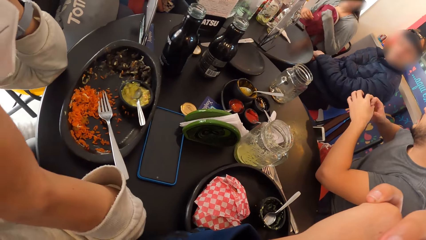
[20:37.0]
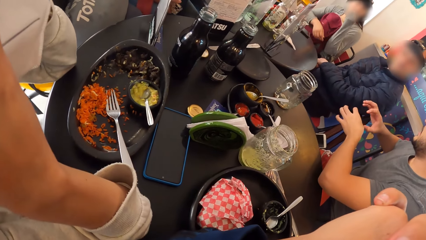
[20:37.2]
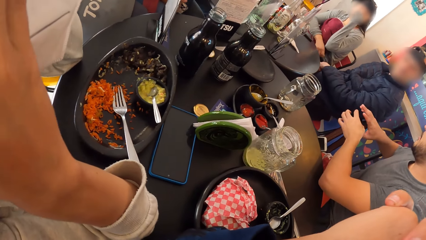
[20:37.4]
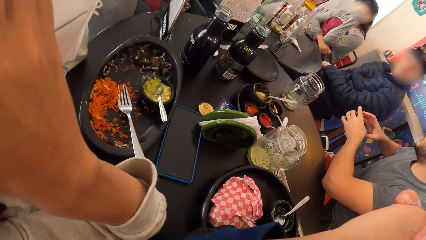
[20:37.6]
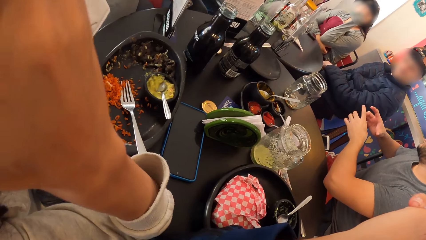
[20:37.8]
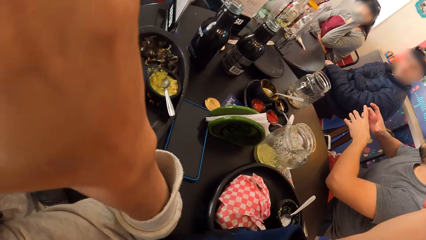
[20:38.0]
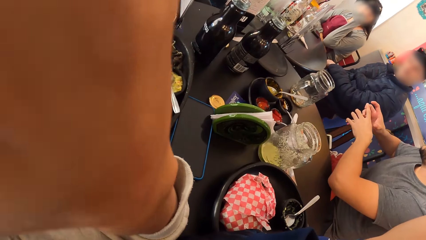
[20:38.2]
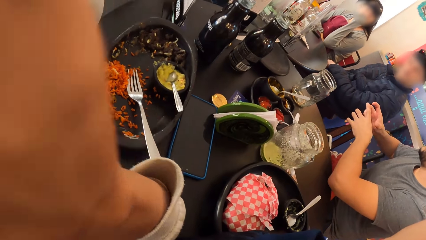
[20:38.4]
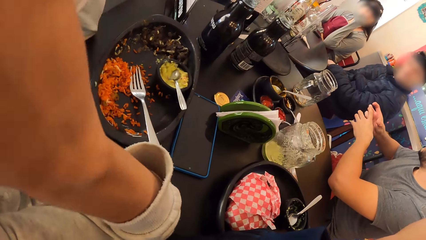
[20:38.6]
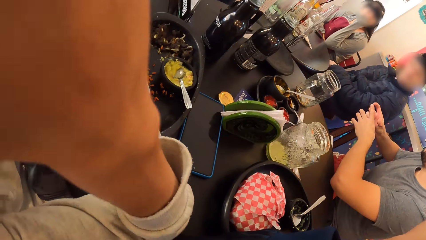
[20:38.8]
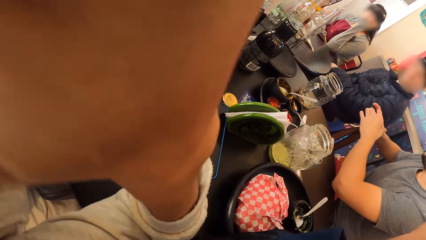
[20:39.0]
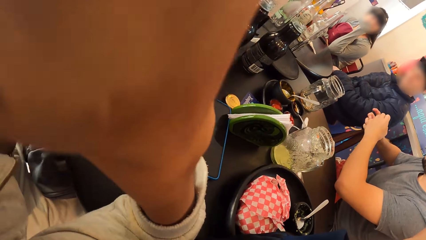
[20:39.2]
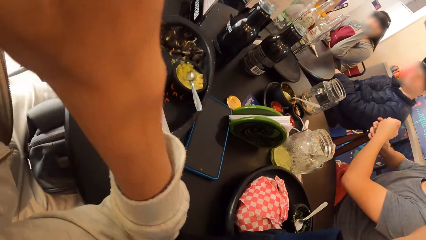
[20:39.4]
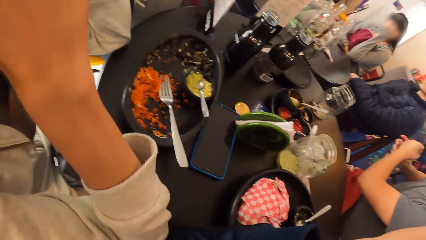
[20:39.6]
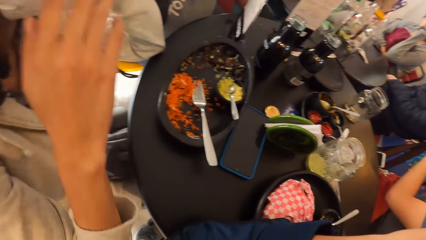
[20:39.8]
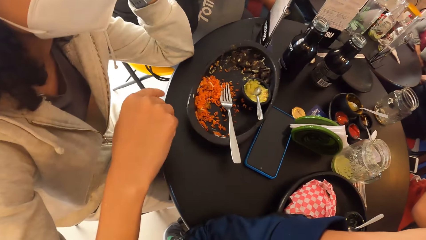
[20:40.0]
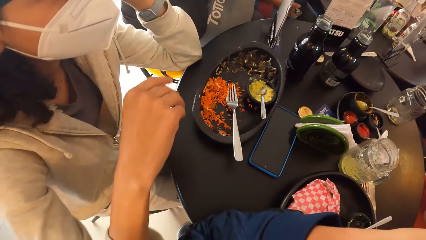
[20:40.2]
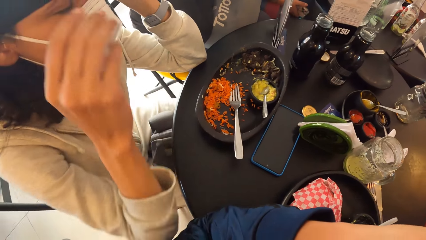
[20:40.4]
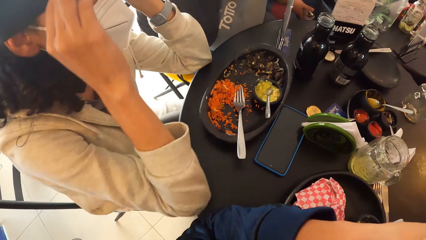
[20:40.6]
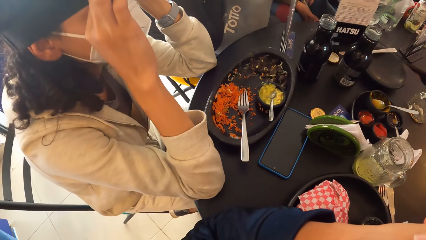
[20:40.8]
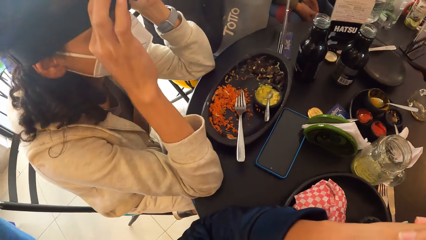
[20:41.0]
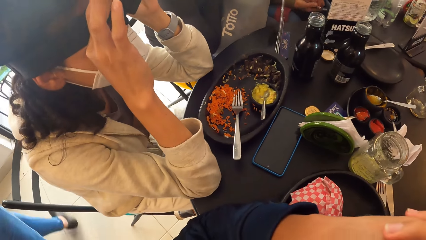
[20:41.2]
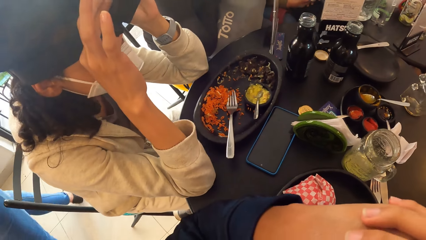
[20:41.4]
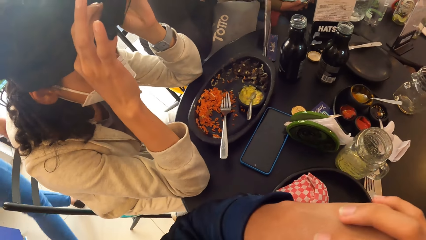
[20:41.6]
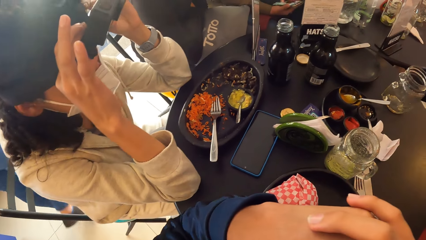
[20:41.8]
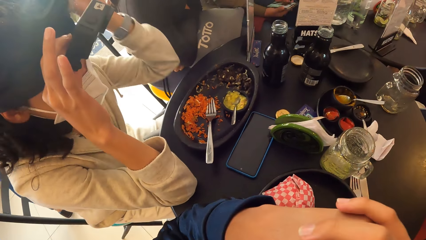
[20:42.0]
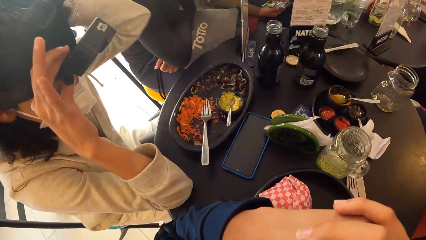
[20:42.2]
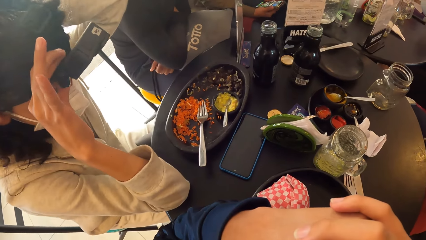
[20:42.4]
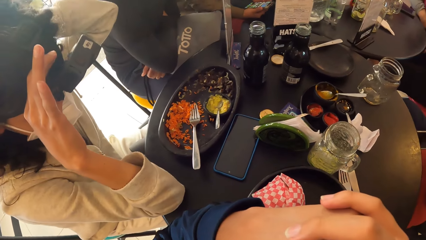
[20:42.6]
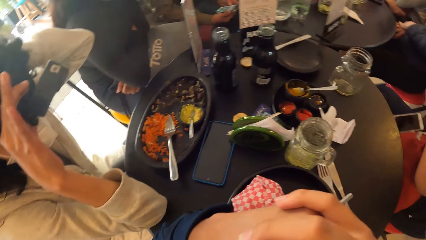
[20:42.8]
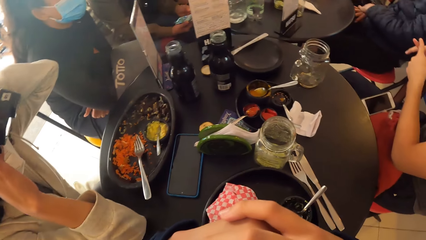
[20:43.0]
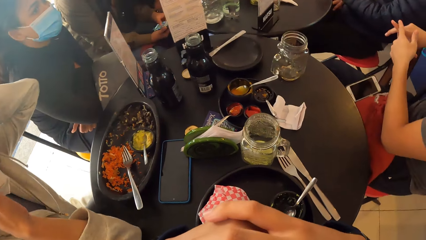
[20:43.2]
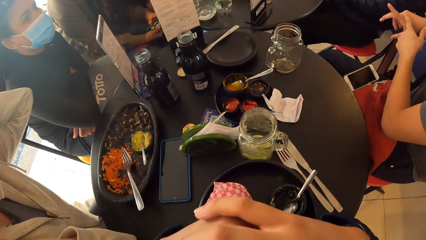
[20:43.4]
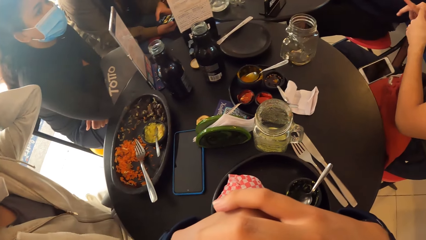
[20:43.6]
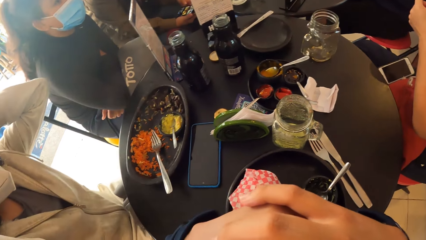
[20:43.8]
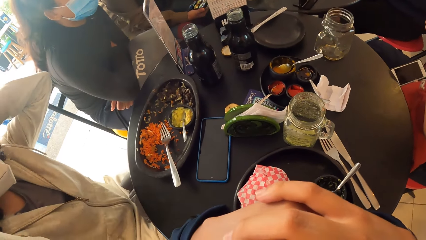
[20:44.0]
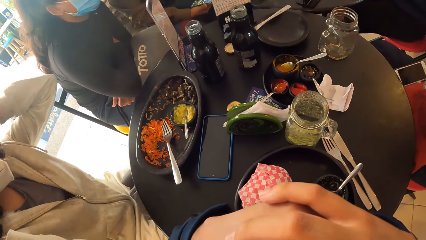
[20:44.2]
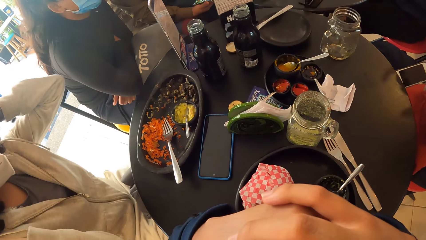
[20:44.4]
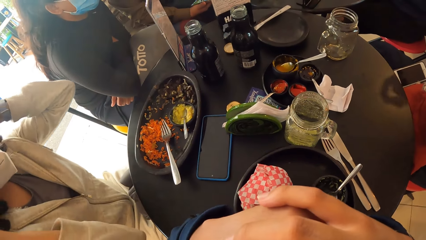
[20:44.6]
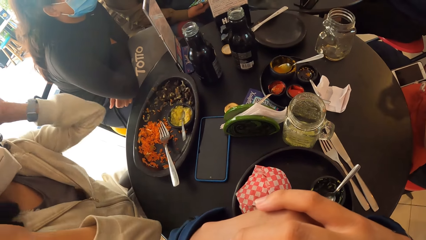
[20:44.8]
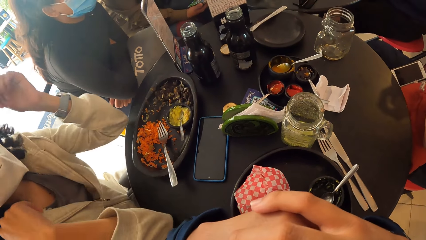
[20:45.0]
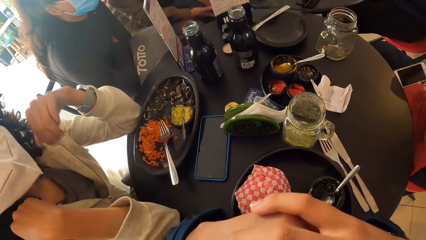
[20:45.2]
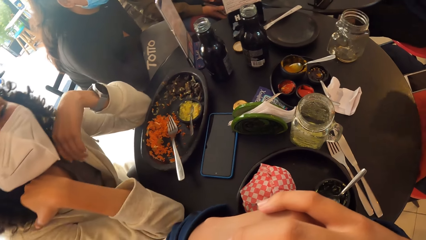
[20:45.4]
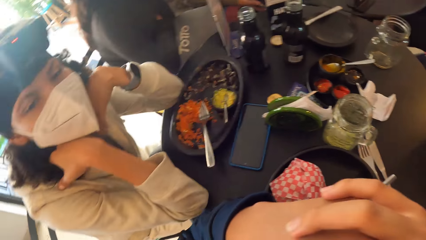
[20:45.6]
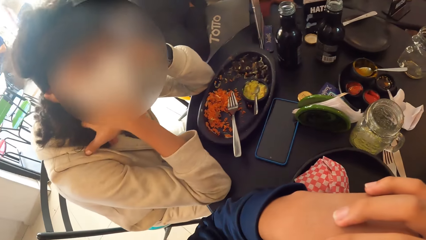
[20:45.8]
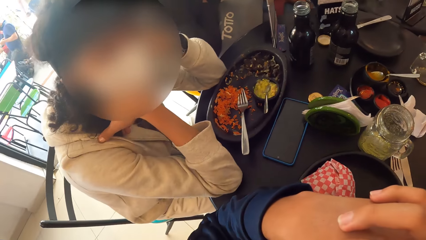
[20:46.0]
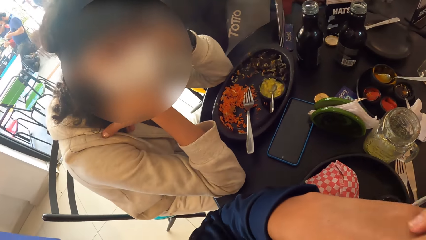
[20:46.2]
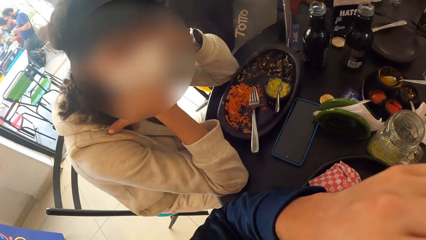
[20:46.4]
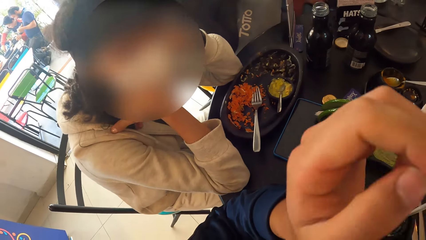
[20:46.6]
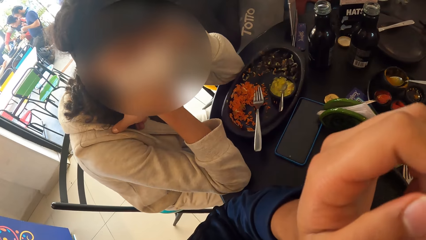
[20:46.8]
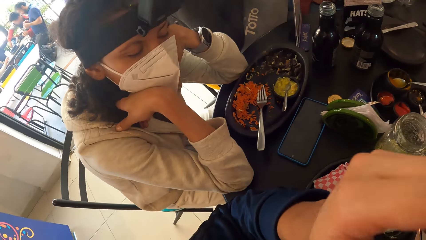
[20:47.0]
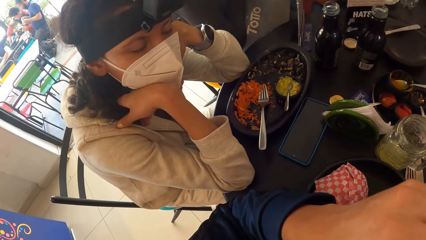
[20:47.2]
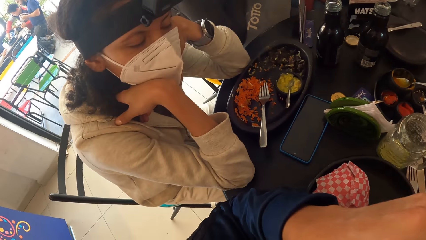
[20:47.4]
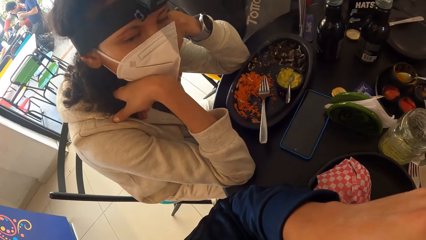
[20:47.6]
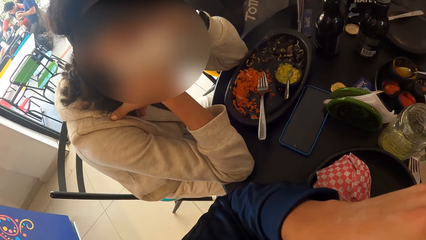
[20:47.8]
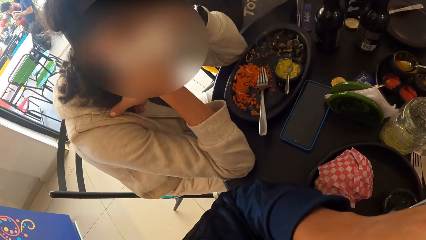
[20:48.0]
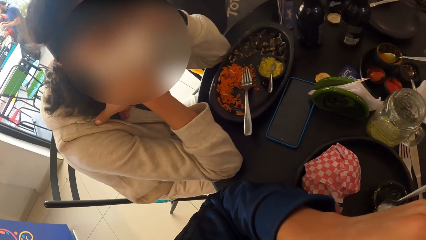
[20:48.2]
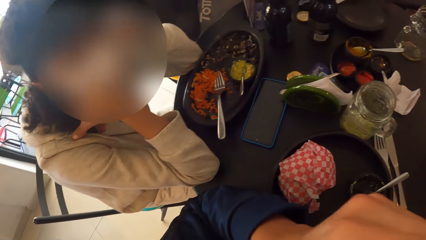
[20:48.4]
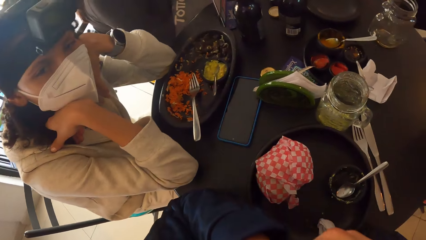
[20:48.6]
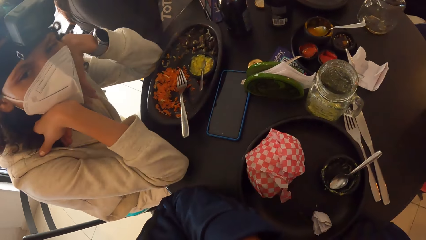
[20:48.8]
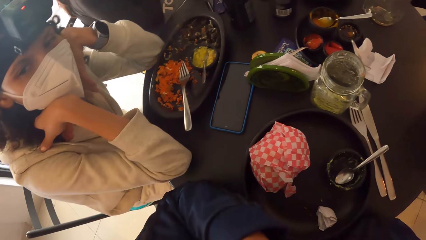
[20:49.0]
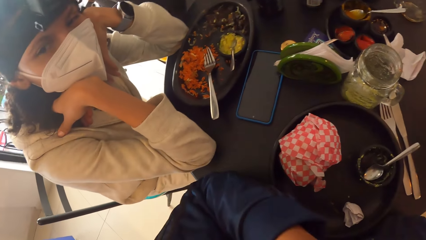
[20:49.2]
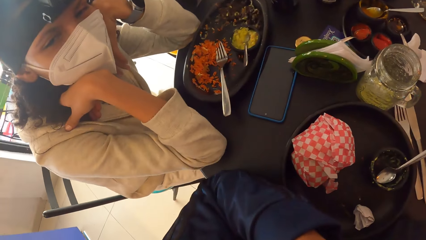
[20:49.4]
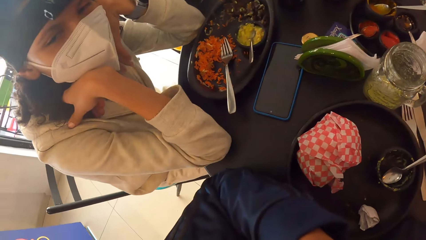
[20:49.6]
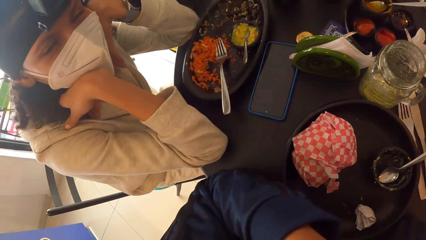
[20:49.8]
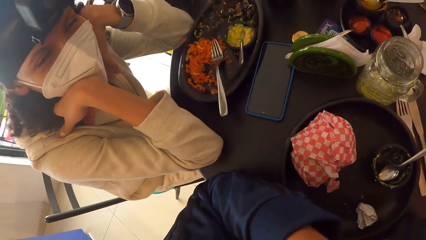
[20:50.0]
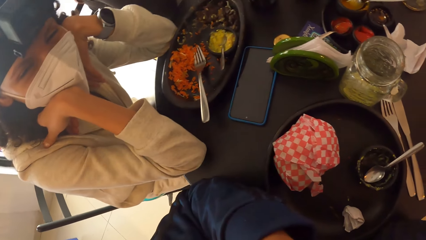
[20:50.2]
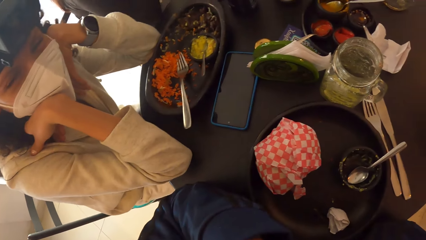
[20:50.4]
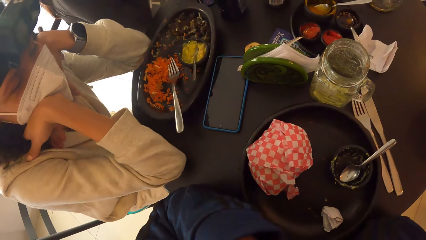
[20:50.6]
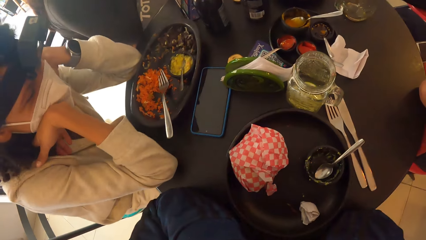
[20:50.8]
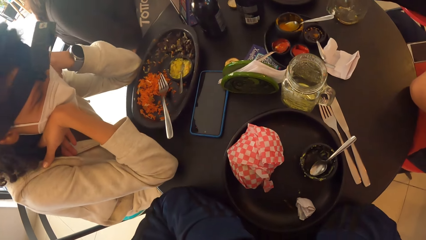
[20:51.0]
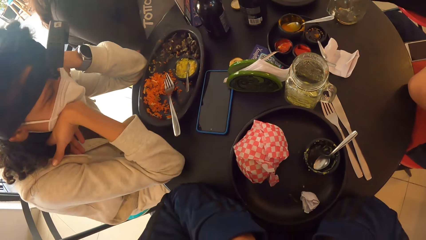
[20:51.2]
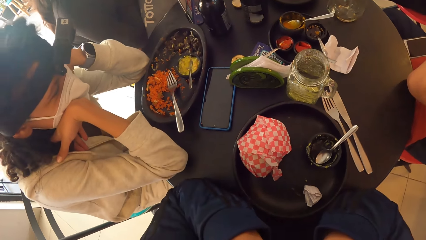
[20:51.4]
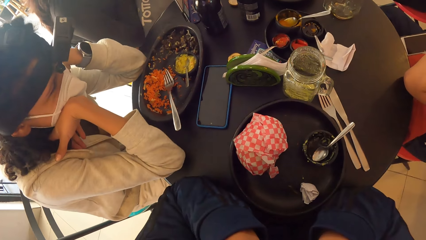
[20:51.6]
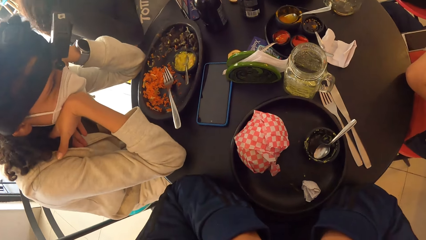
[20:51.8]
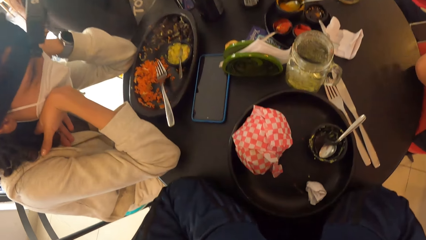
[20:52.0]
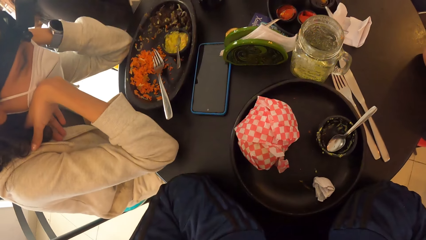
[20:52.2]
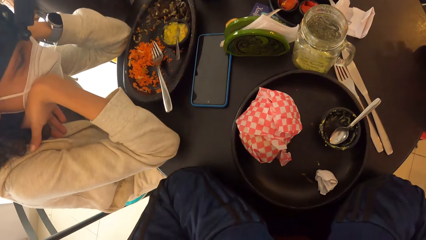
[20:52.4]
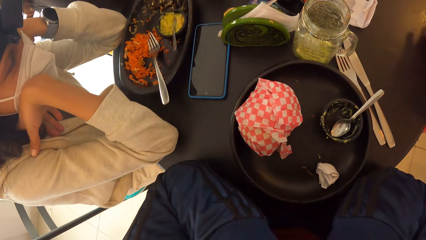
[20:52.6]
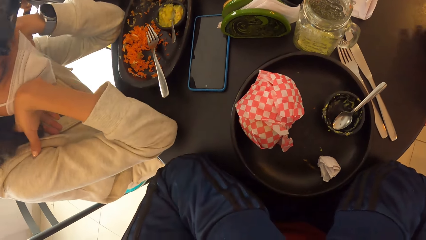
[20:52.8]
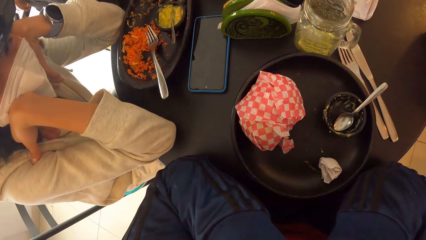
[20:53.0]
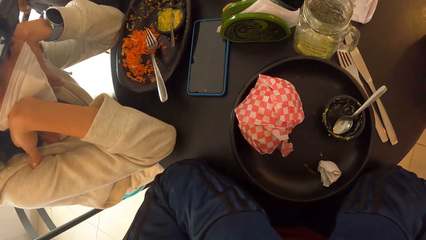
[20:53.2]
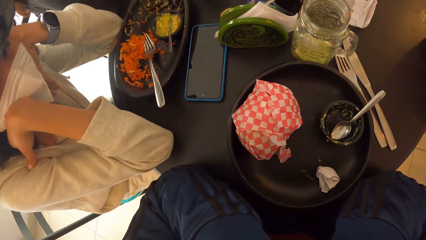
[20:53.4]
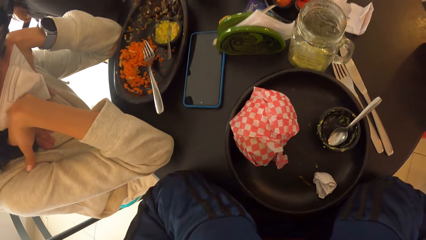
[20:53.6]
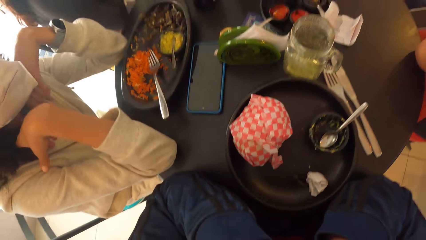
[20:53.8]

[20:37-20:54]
The woman touches the camera on her face with both hands. The camera wearer interacts with the woman. They look at the woman.
